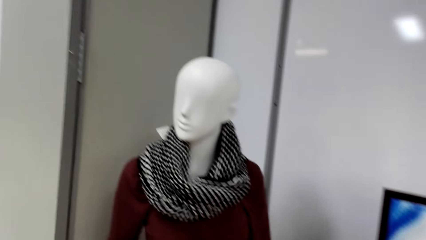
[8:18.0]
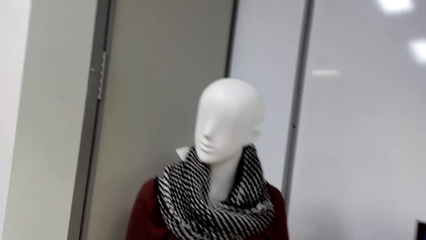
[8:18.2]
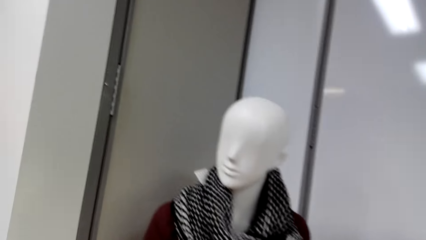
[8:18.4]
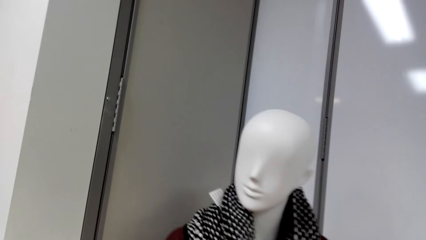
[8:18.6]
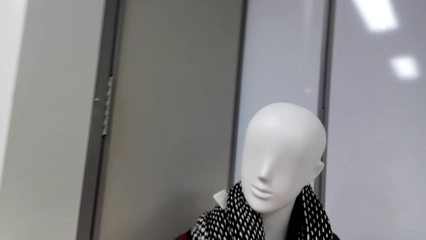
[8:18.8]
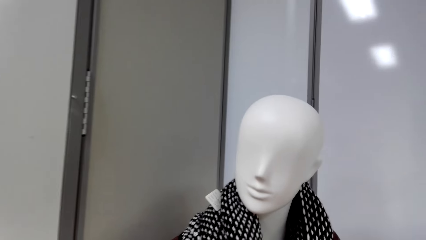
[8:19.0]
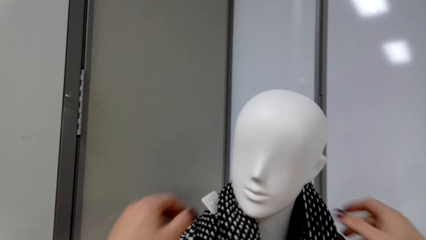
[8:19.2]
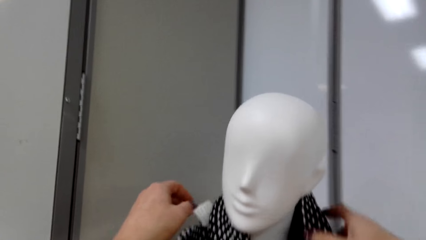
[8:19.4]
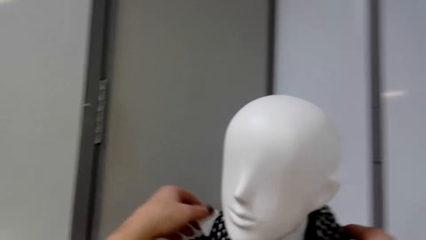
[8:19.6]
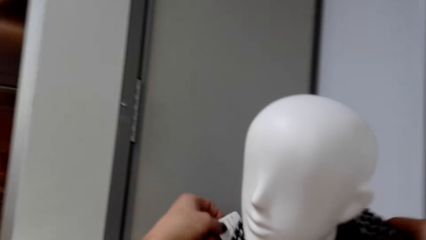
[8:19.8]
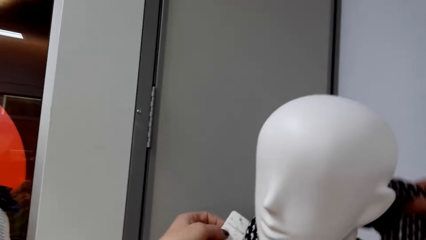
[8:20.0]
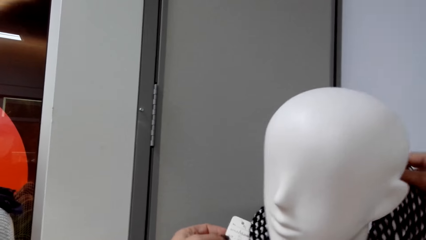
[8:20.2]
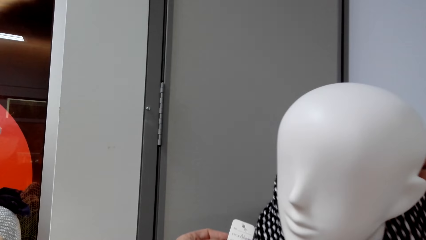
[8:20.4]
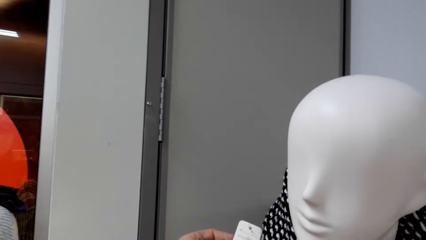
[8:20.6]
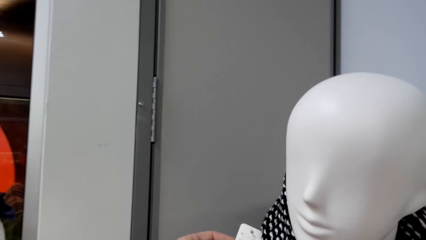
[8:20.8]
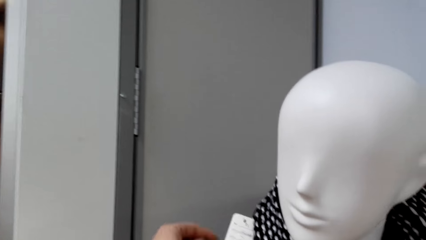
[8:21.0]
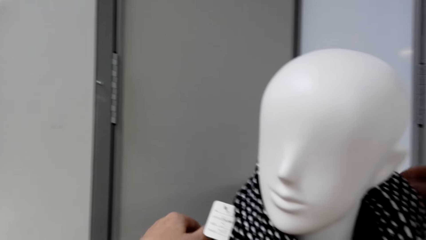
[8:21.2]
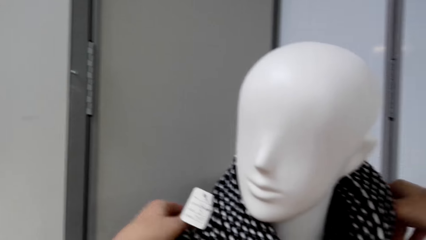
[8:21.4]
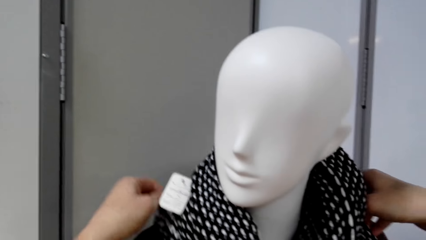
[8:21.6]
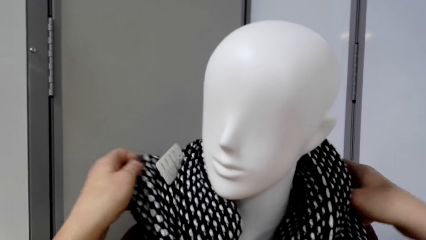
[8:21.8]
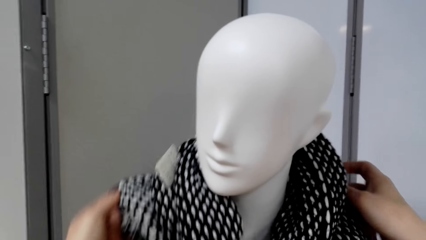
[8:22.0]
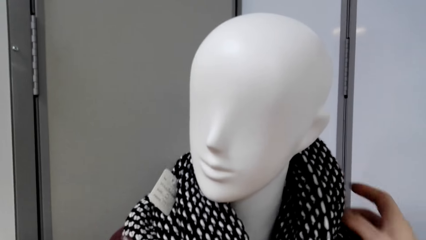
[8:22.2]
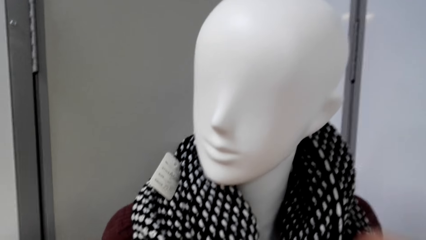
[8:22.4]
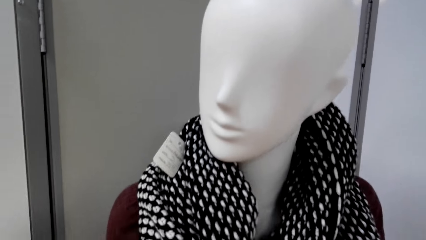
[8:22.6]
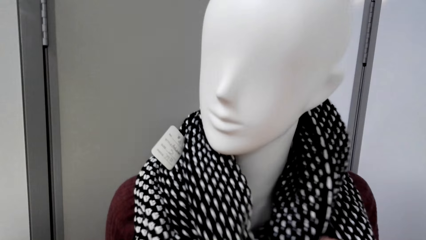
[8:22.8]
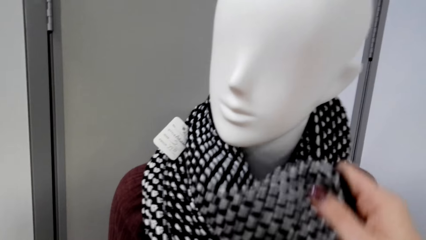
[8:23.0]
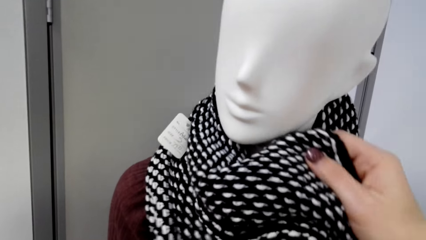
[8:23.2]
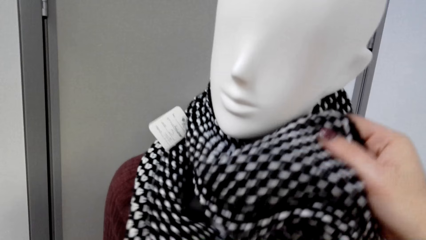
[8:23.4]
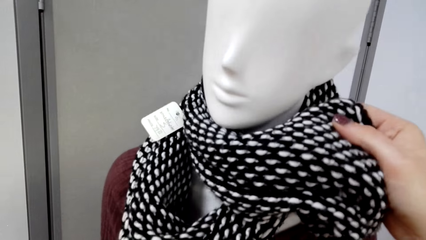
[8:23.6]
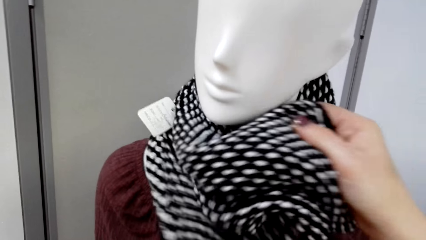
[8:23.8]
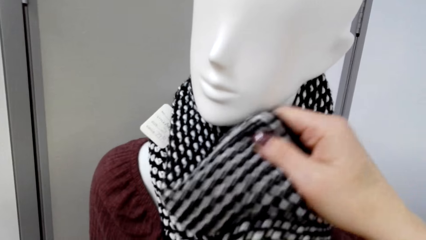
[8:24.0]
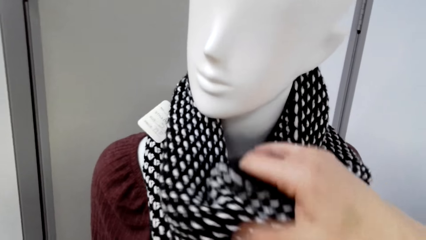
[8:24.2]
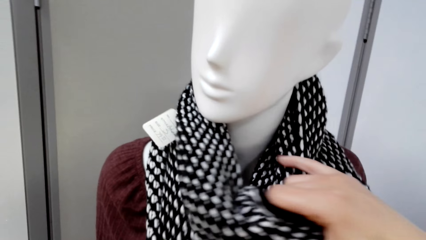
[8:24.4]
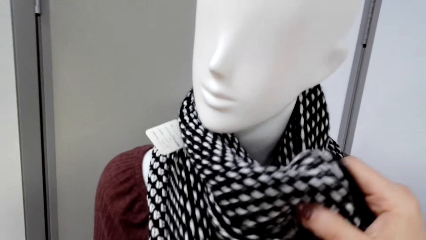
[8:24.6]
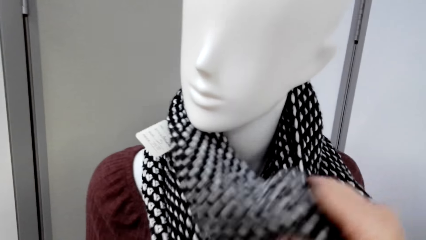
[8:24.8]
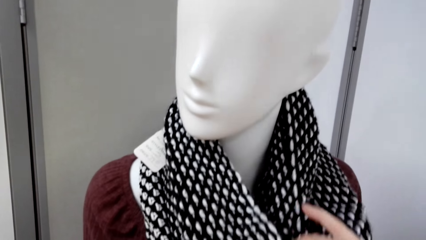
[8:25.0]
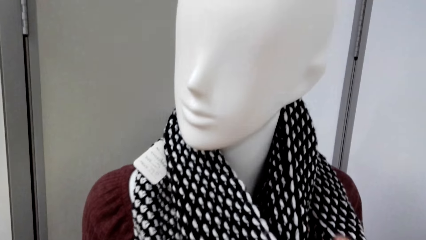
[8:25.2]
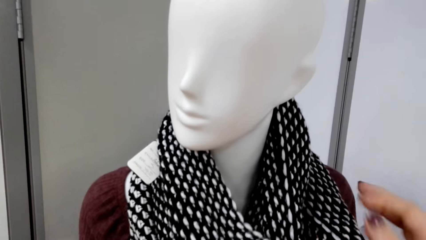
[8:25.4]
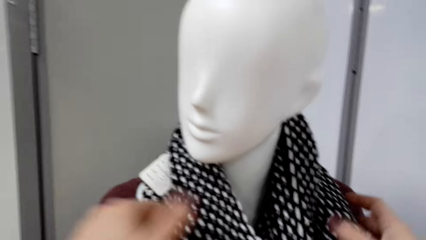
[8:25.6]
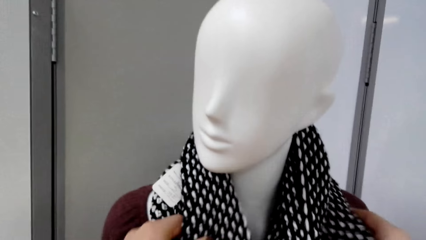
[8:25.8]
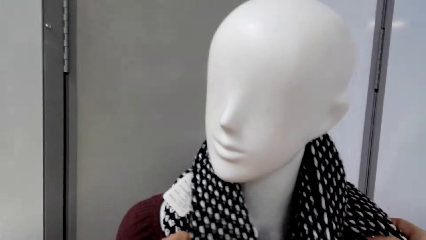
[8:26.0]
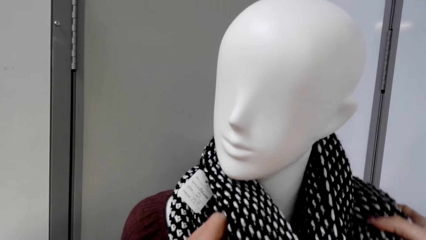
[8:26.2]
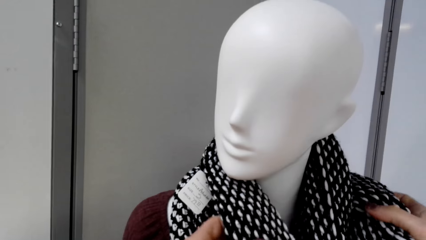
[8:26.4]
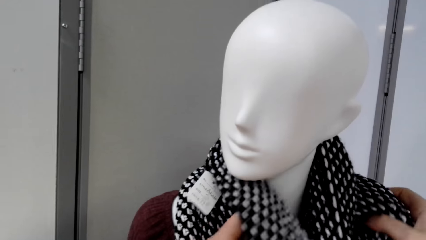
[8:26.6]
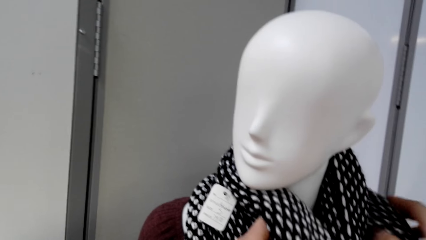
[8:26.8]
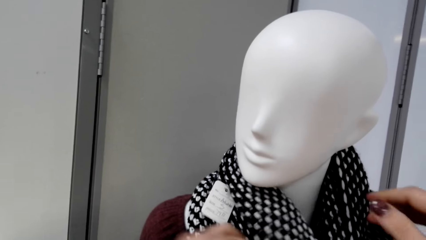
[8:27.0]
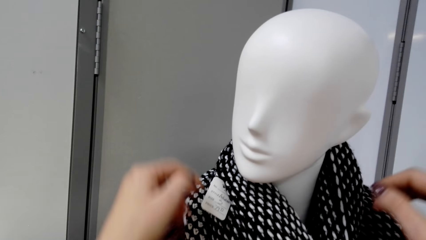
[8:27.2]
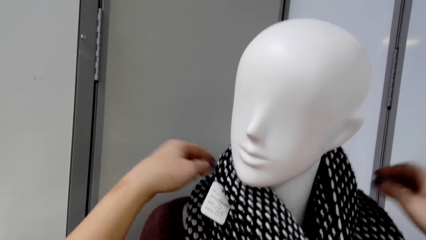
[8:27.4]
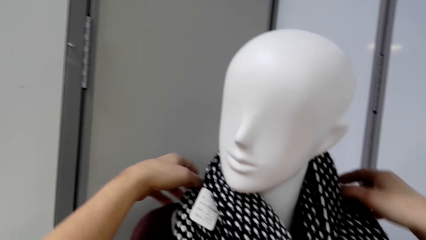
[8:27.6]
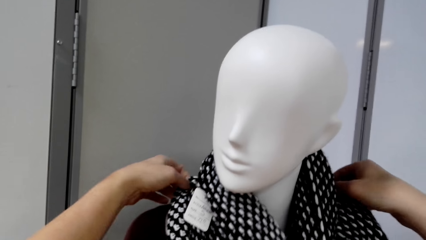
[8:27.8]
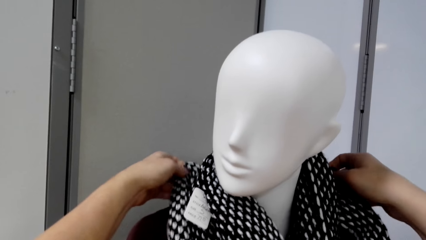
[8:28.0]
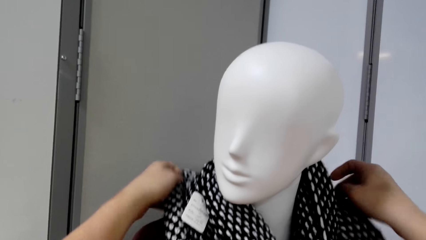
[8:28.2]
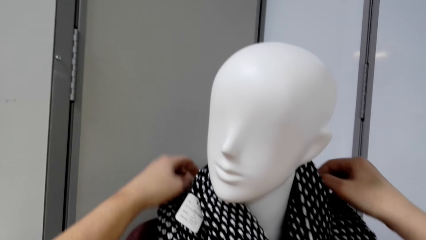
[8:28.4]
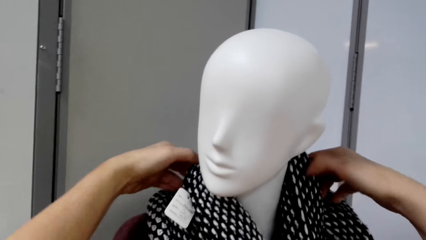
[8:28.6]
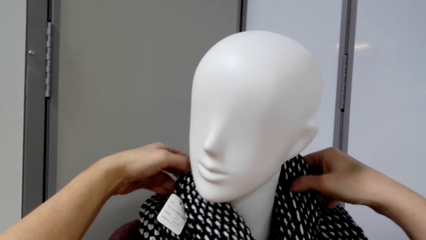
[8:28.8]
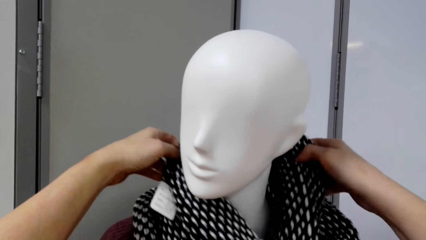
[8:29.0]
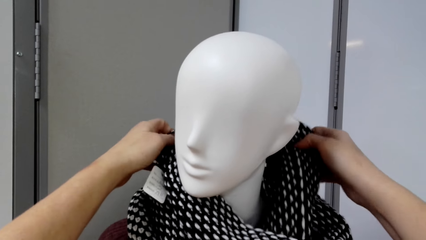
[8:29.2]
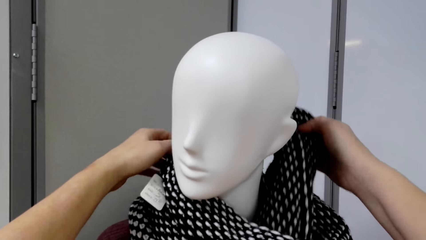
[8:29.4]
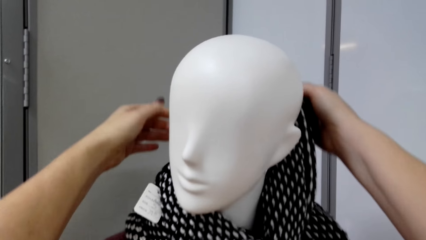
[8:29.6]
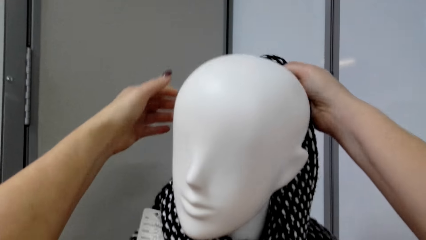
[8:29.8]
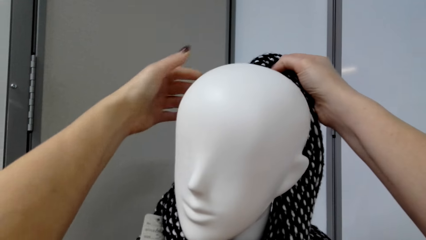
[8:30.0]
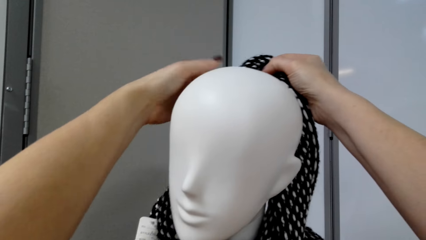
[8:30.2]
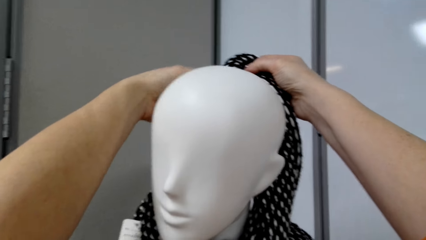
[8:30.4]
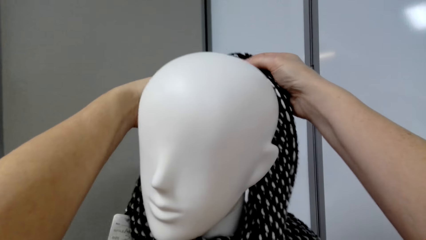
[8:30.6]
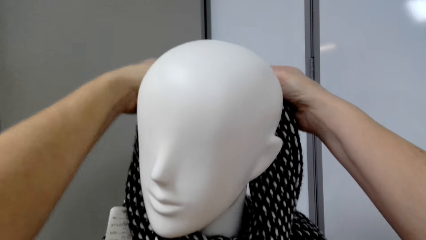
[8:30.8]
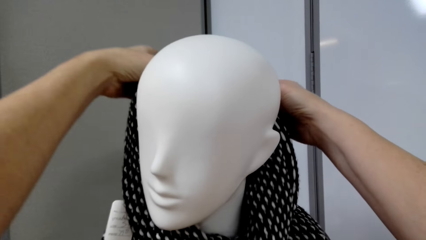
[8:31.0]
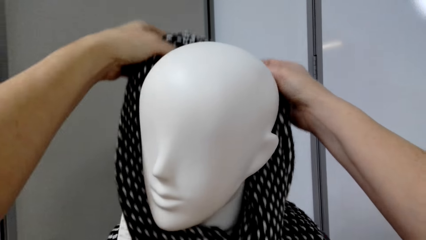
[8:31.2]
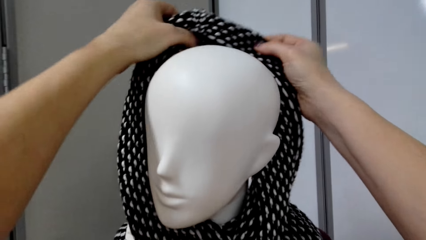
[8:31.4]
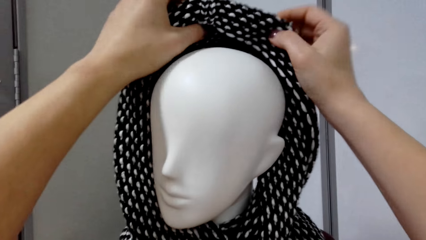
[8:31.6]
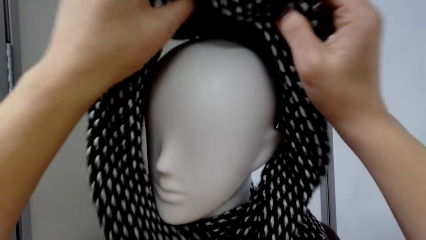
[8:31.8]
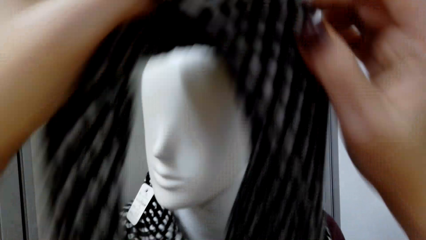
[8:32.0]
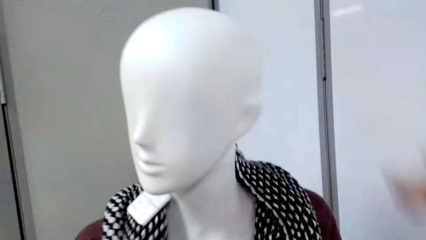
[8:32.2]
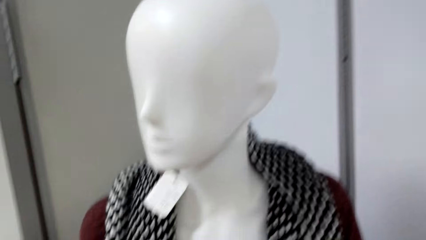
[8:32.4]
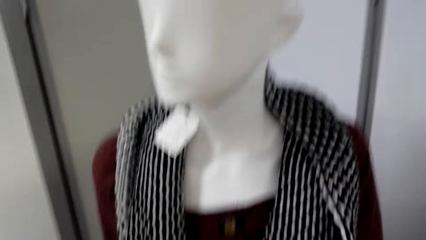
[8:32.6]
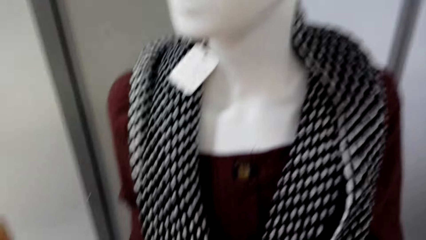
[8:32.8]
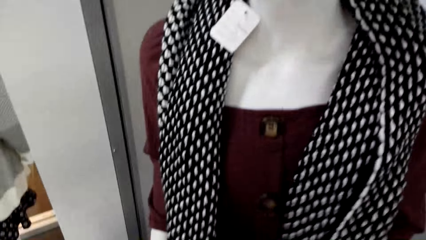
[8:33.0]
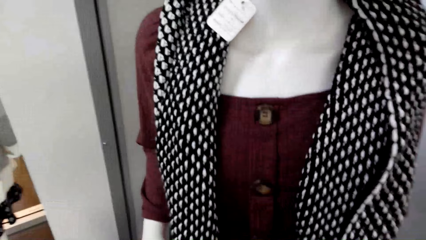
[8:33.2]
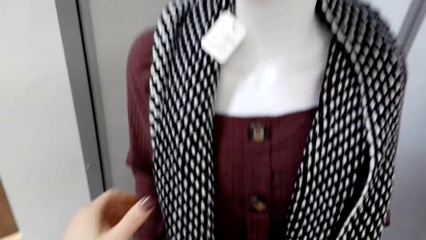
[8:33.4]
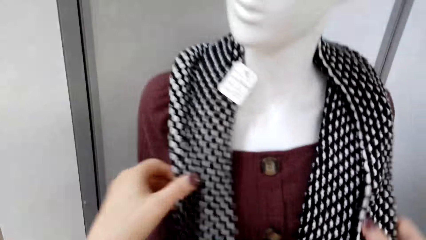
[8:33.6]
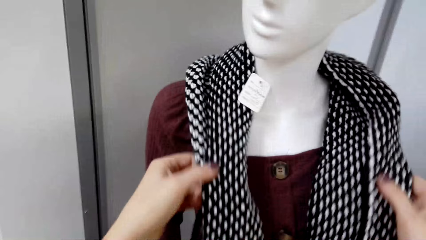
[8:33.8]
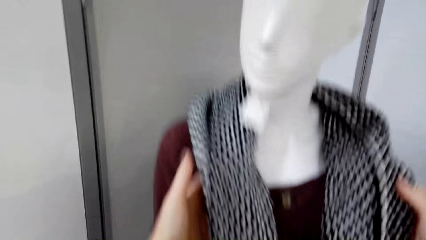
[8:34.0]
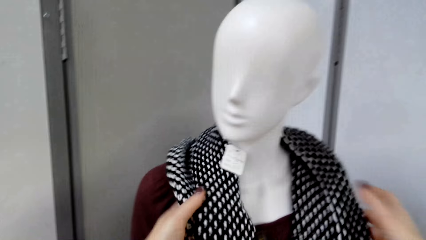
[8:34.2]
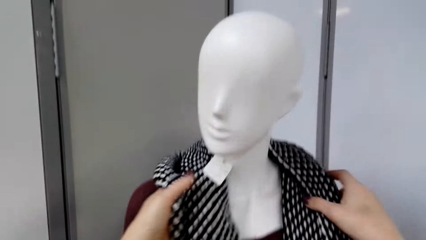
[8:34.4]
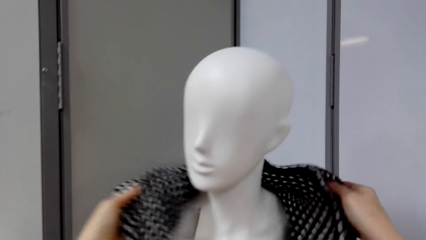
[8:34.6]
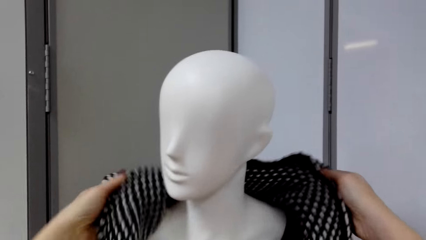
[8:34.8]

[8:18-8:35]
The camera wearer examines the scarf. They unfold the scarf.
